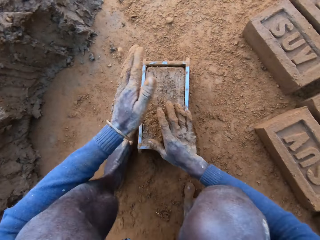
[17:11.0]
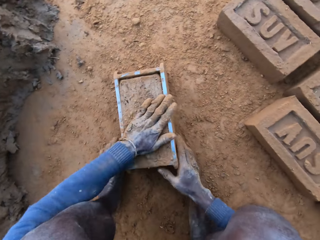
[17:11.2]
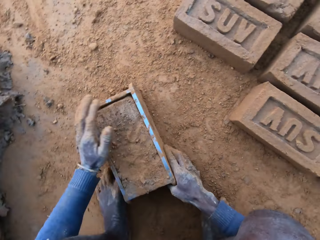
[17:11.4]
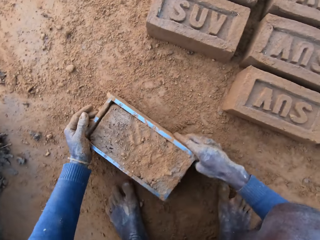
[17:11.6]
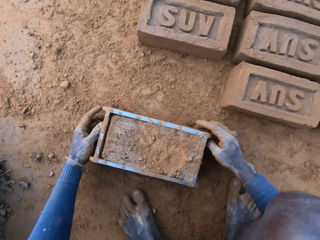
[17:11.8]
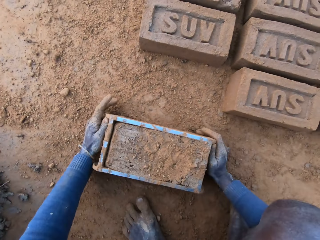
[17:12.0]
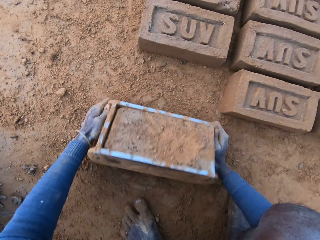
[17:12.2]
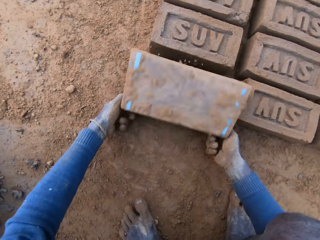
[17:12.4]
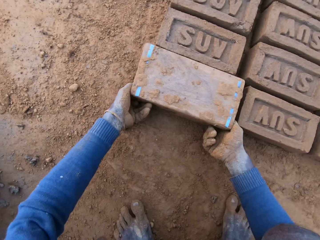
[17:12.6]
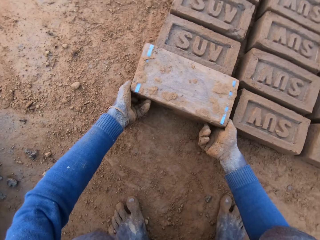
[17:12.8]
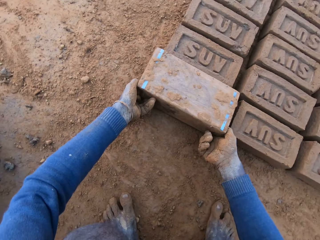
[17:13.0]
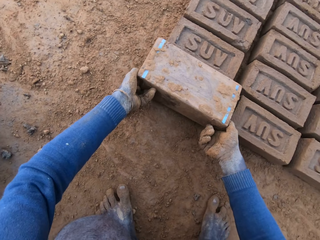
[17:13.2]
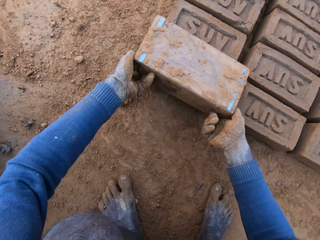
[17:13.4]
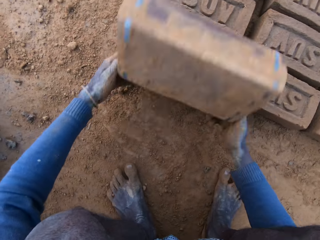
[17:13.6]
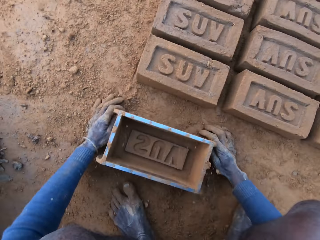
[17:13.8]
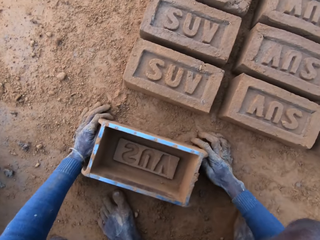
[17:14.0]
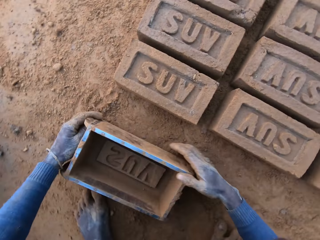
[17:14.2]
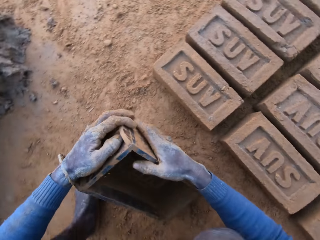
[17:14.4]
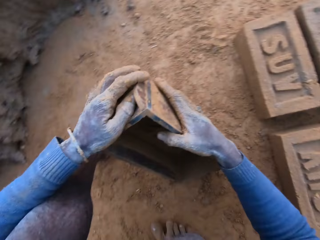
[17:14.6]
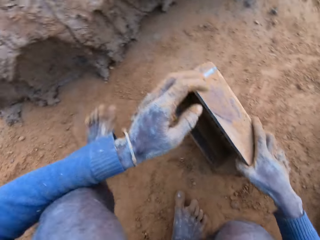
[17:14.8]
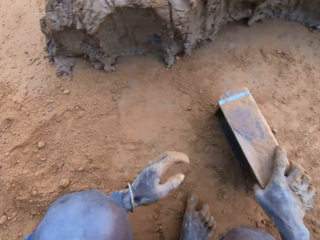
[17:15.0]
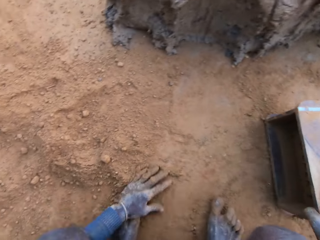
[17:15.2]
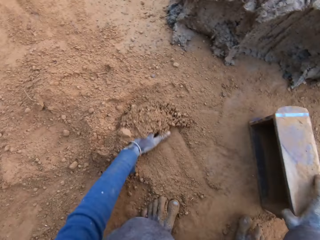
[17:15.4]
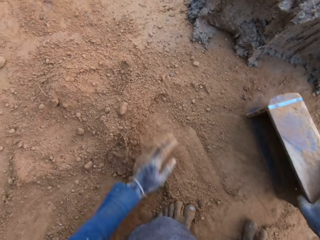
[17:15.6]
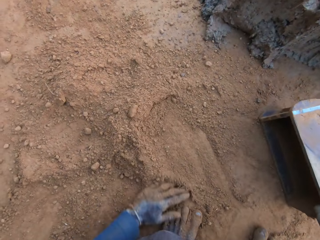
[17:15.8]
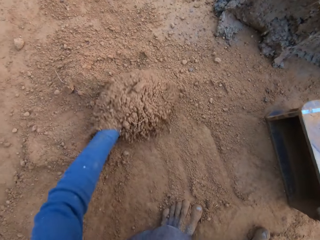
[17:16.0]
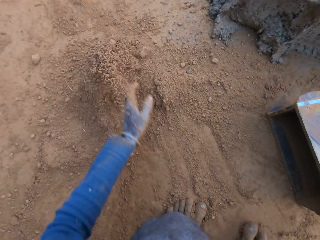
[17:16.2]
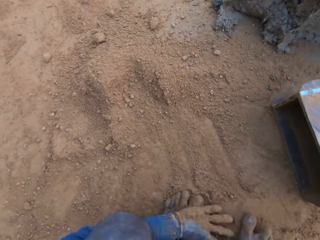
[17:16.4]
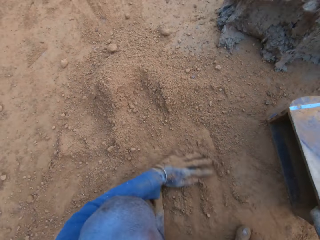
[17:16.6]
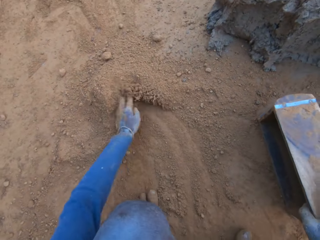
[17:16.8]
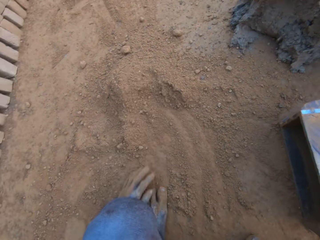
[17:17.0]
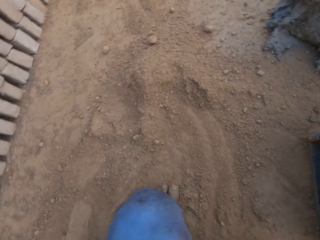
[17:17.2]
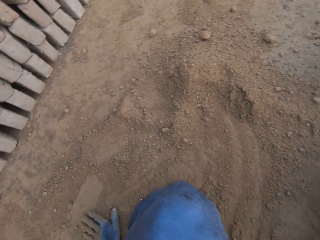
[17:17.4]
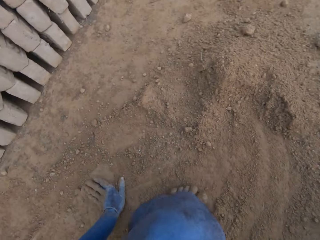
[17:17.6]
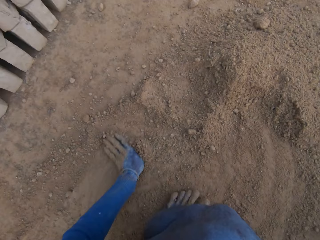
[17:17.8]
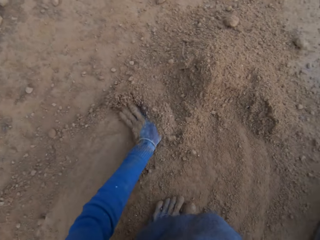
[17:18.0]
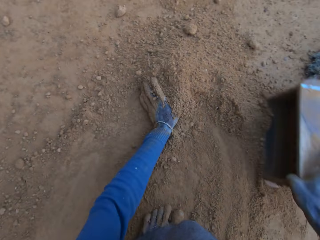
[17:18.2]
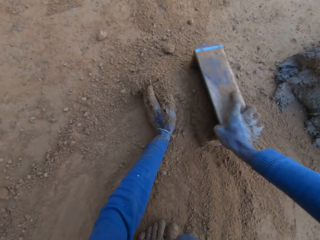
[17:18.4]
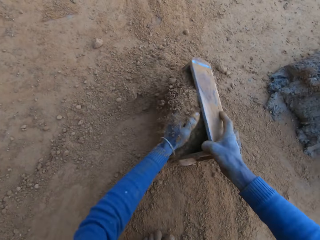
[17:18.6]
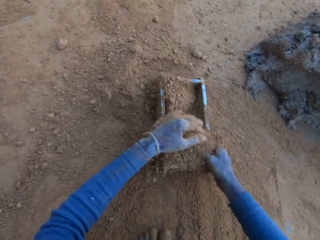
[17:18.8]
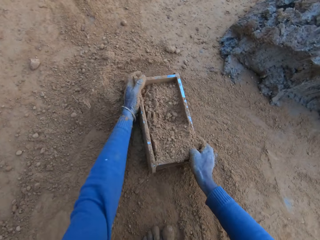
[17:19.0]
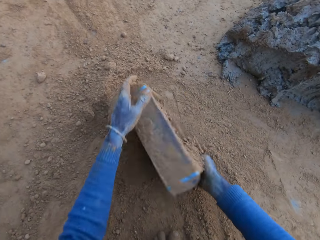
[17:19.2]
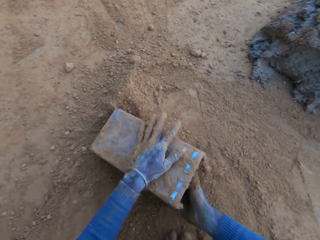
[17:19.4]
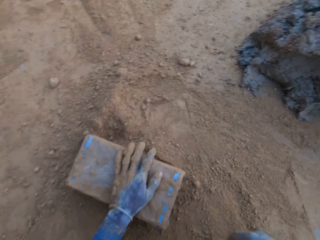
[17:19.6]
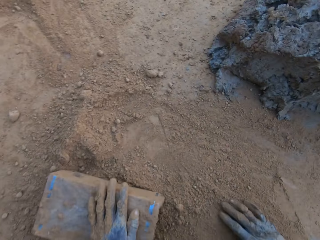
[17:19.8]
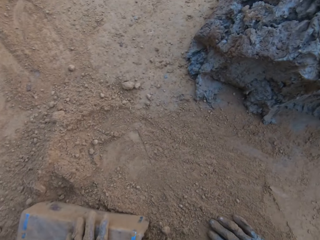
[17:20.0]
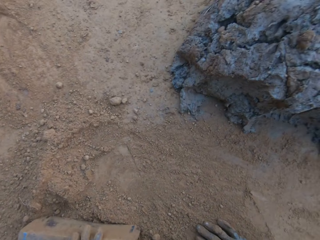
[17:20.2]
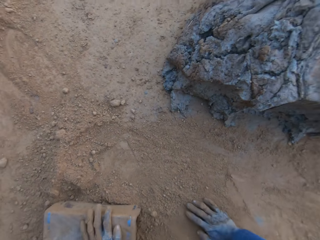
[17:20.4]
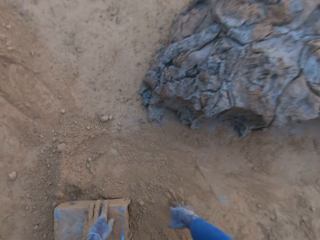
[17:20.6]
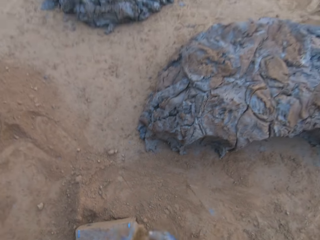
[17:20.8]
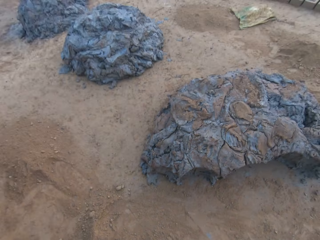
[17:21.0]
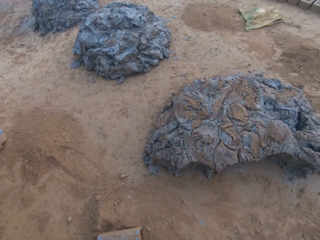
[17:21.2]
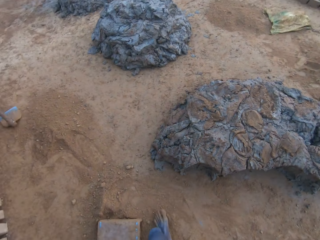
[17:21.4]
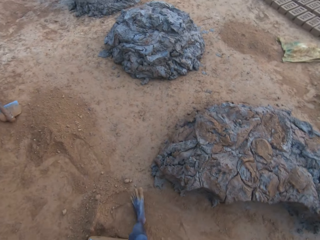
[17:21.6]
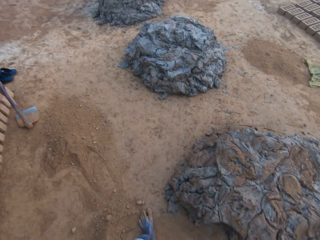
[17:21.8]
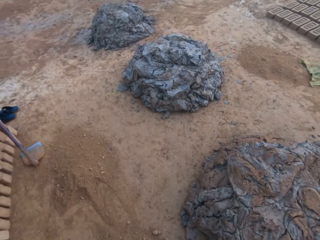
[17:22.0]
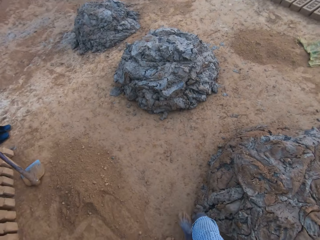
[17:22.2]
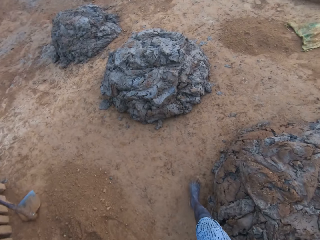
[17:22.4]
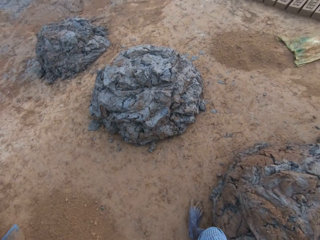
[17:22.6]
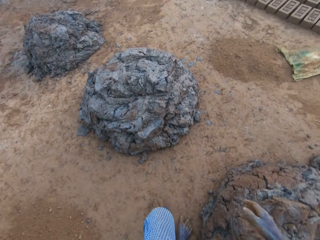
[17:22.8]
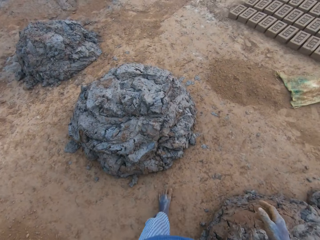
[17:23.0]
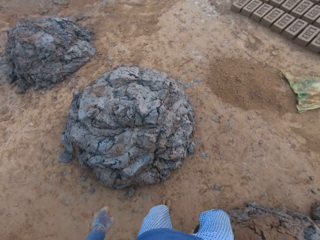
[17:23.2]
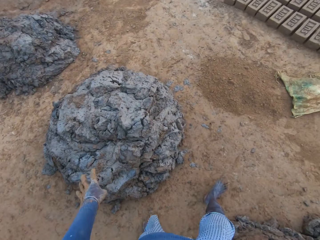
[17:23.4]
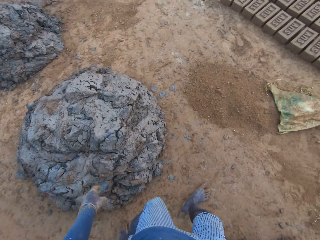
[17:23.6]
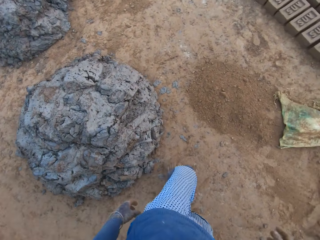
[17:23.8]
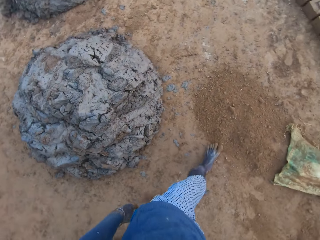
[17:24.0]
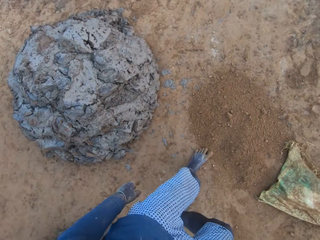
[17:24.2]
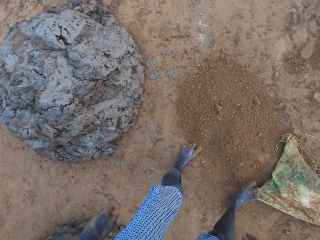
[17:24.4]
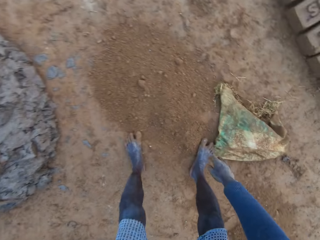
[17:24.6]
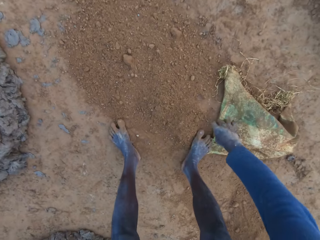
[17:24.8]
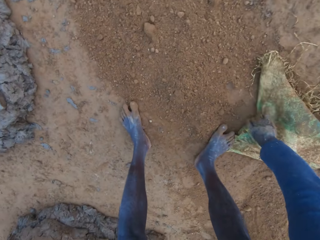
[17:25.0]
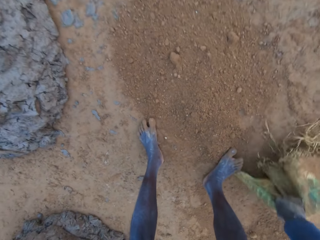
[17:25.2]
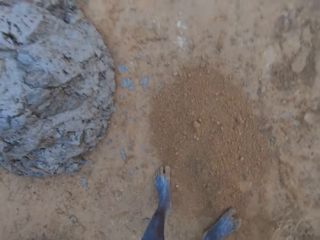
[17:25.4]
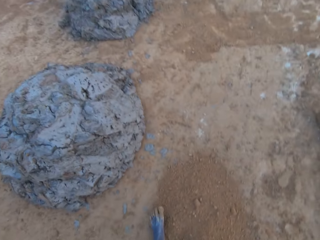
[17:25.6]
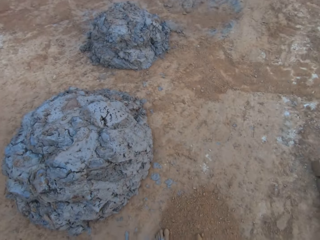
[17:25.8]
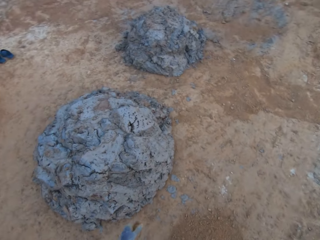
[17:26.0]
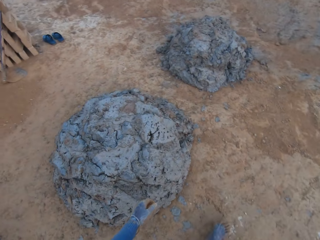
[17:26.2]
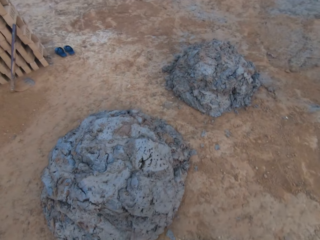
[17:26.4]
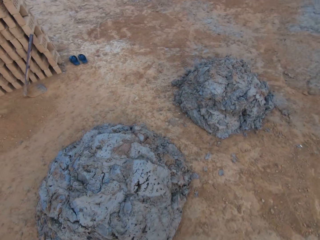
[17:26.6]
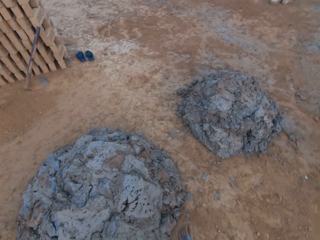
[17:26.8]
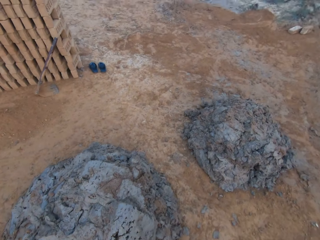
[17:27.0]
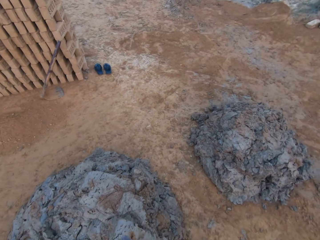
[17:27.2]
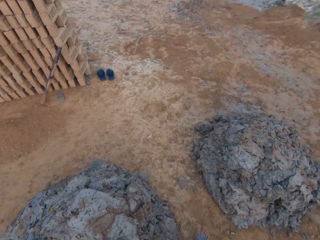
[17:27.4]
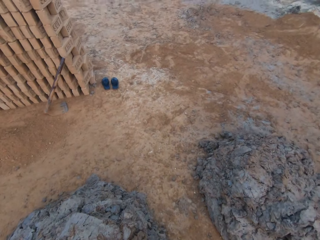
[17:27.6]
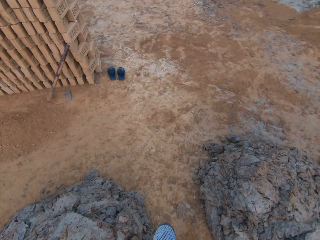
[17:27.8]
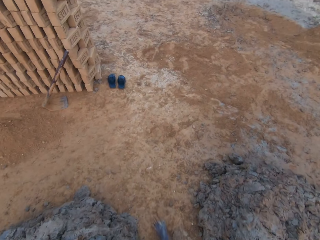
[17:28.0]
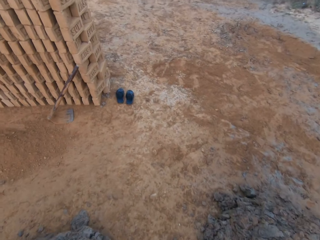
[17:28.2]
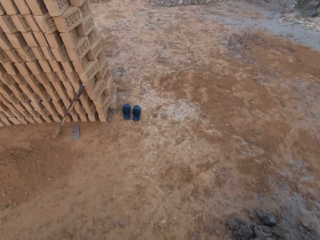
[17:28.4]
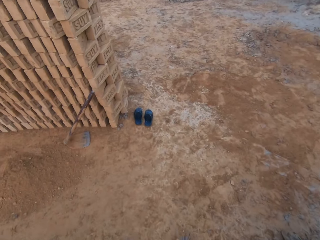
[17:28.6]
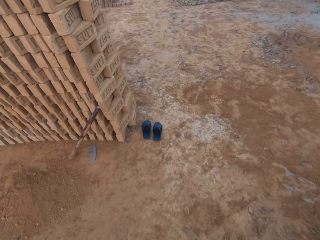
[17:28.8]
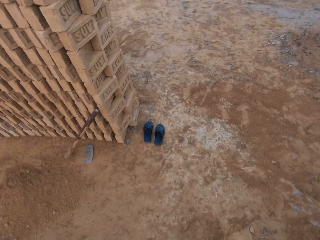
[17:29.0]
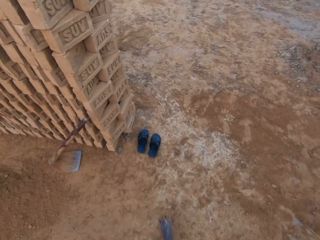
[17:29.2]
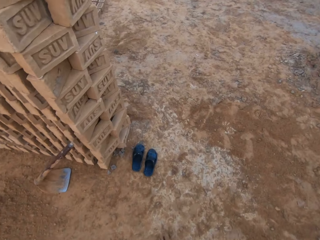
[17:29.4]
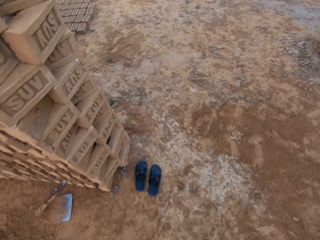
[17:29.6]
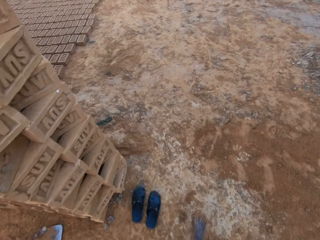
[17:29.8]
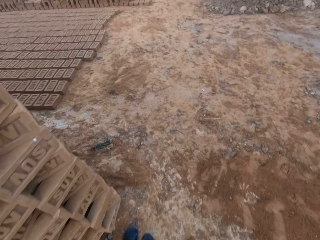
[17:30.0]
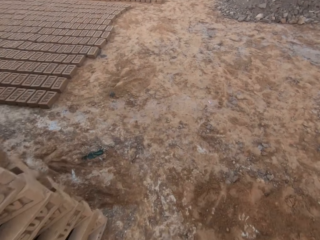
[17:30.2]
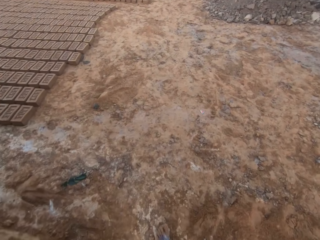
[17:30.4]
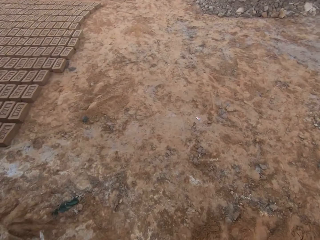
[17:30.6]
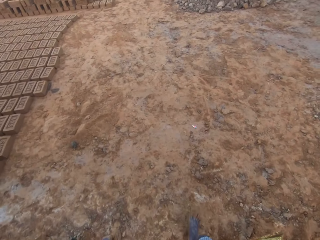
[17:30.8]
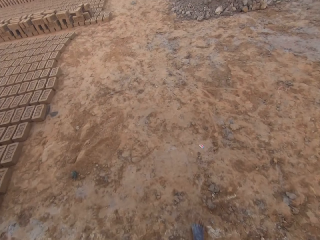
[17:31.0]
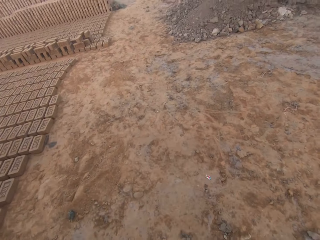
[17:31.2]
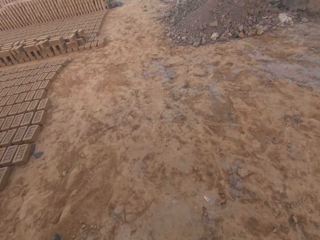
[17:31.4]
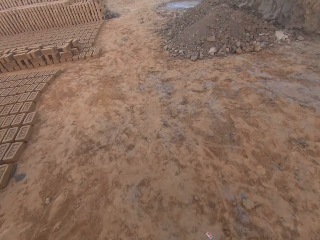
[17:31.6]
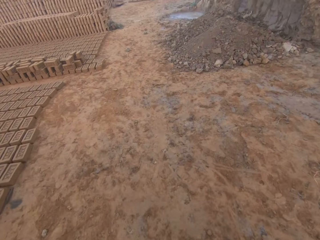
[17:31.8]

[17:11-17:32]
The camera wearer packs sand on a clay mould with his hands. He rubs his hands with soil. He presses mud in a brick making box on the ground. He moves the clay mould on the ground with his hands. He turns the brick making box on the ground. He lifts the brick making box upwards and puts the brick making box on the ground. He wipes the mud on the brick making box on the ground. He moves around. He pushes the sand with his left hand. He moves the brick making box on the ground. He scoops the soil on the ground with hand. He scoops the soil into the brick making box on the ground. He packs the sand into the clay mould with his left hand. He turns the brick making box on the ground. He looks around. He stands up. He walks around the brickyard. He bends downwards. He picks up a sack from the floor. He stands up. He walks around the brickyard.
